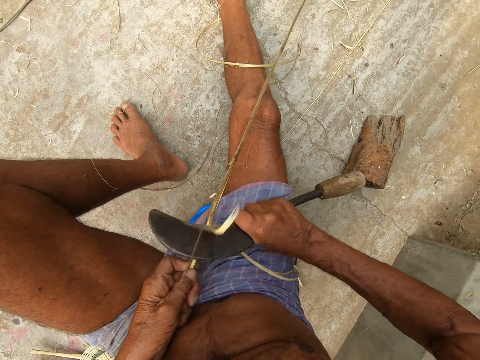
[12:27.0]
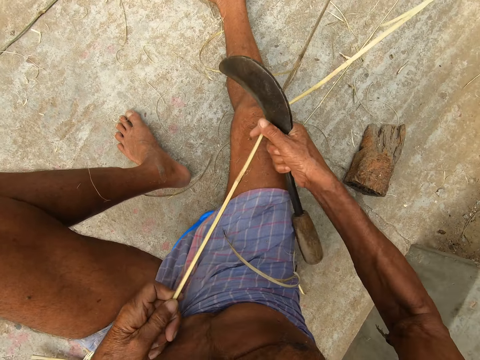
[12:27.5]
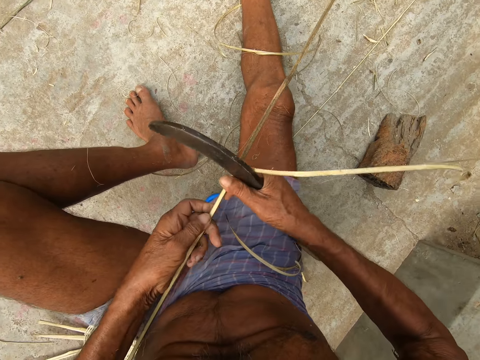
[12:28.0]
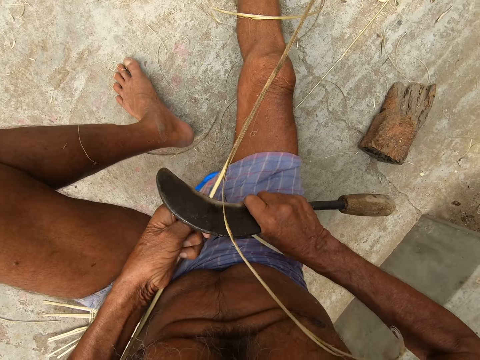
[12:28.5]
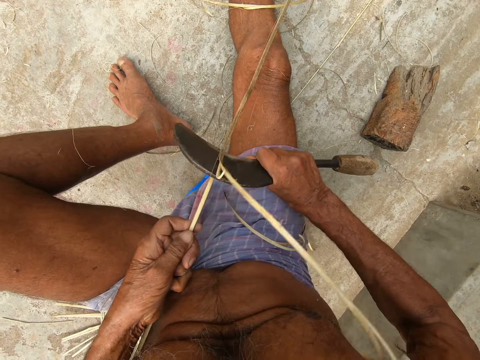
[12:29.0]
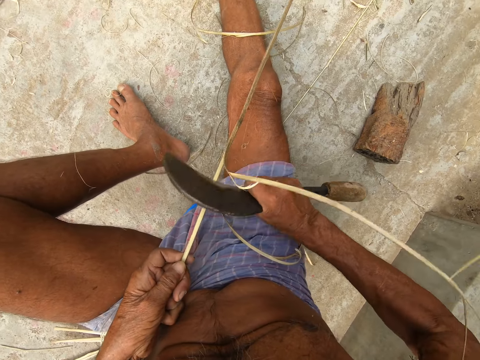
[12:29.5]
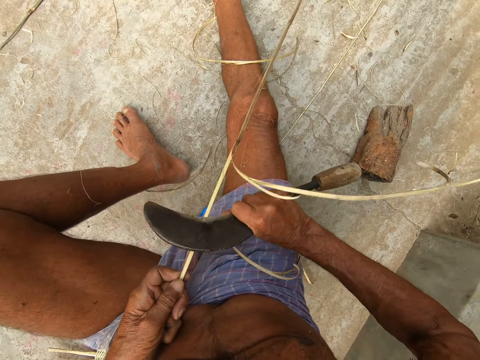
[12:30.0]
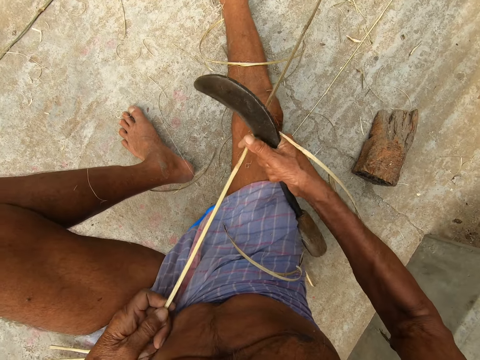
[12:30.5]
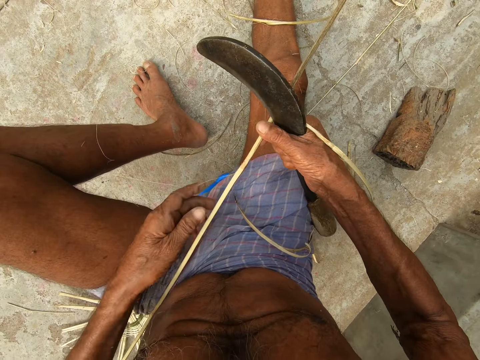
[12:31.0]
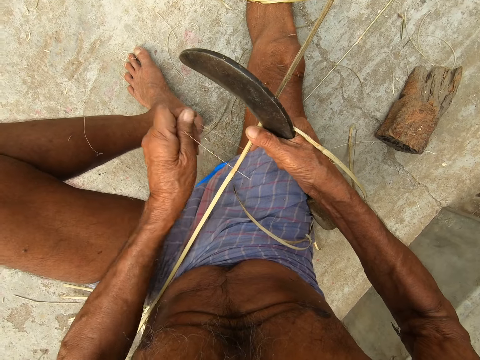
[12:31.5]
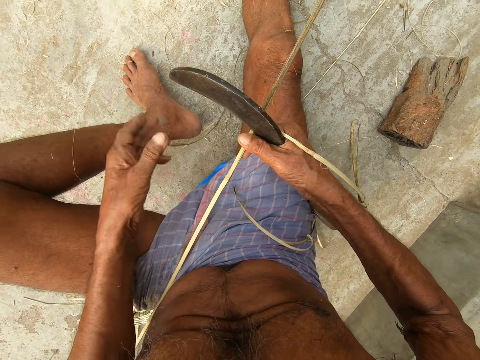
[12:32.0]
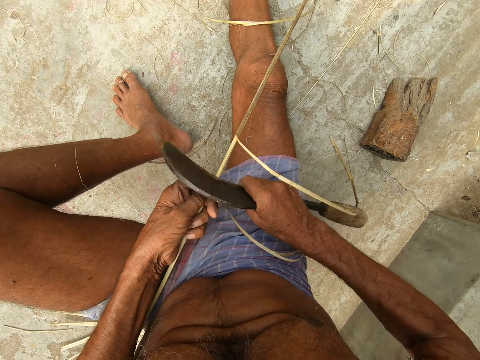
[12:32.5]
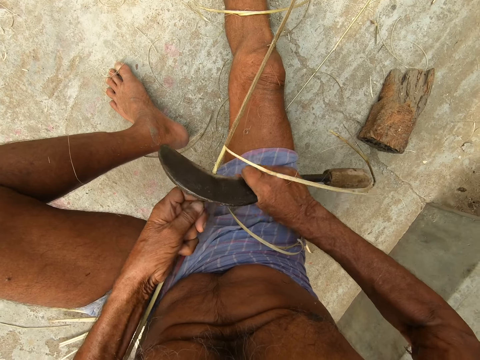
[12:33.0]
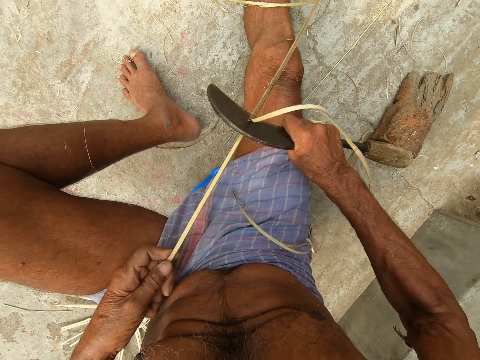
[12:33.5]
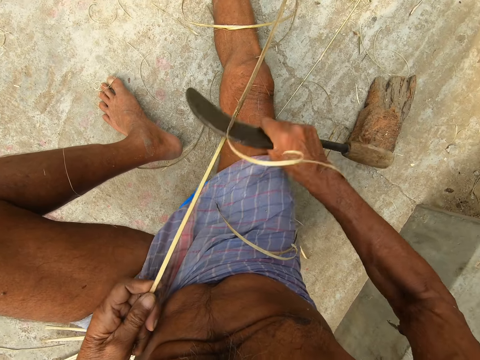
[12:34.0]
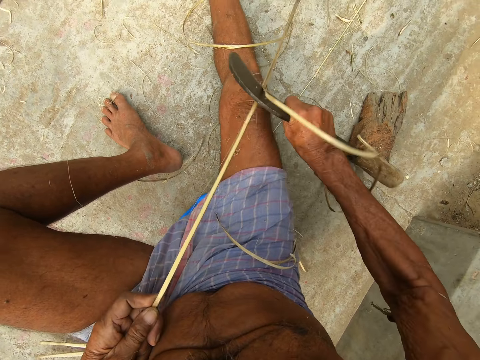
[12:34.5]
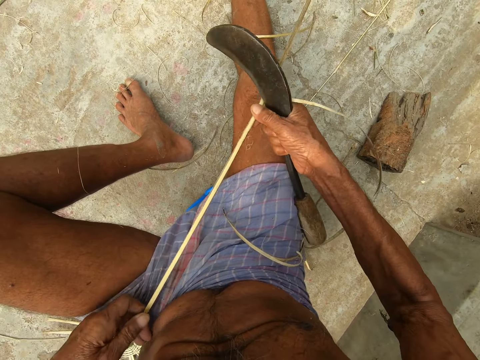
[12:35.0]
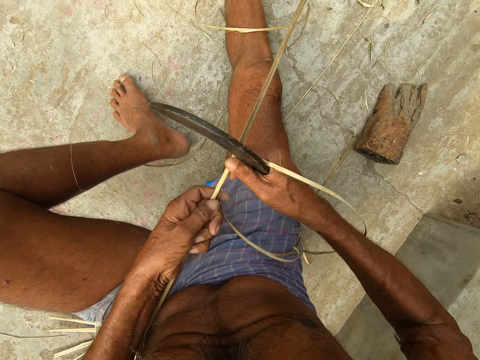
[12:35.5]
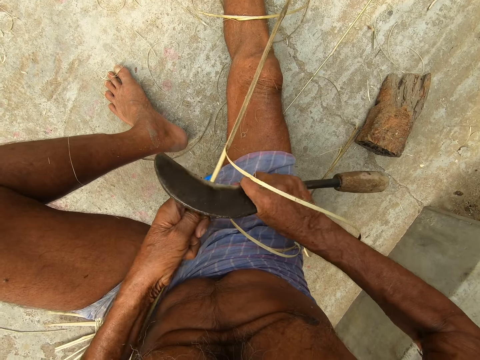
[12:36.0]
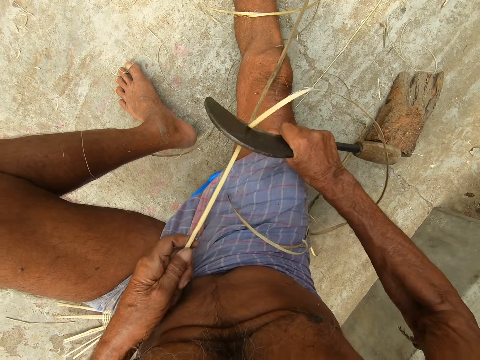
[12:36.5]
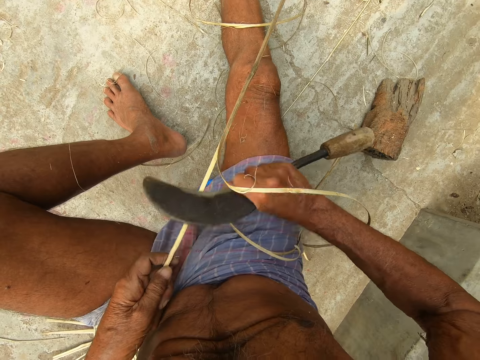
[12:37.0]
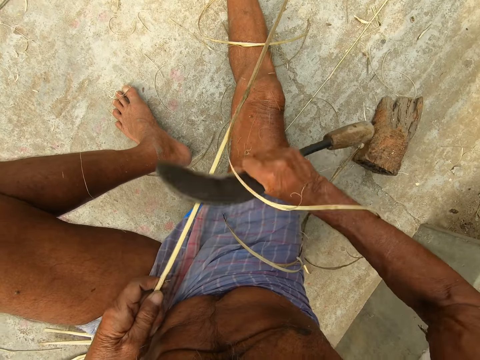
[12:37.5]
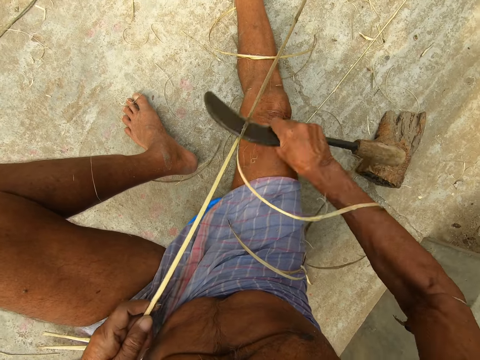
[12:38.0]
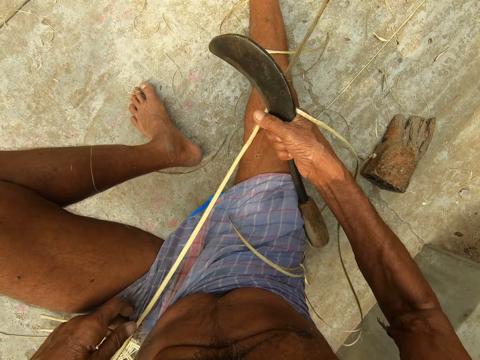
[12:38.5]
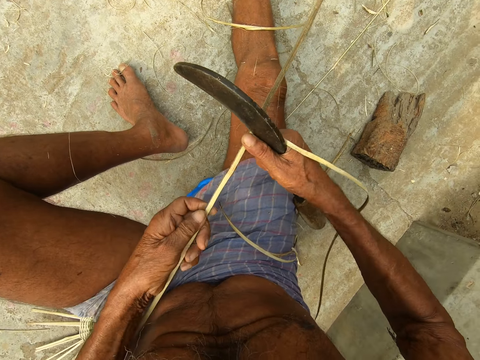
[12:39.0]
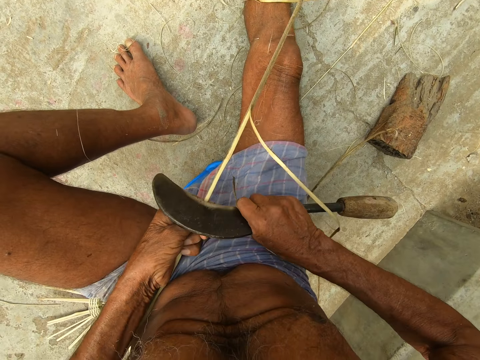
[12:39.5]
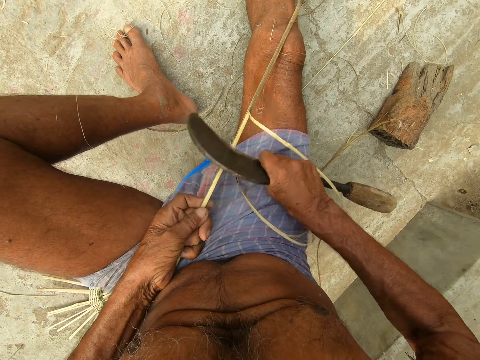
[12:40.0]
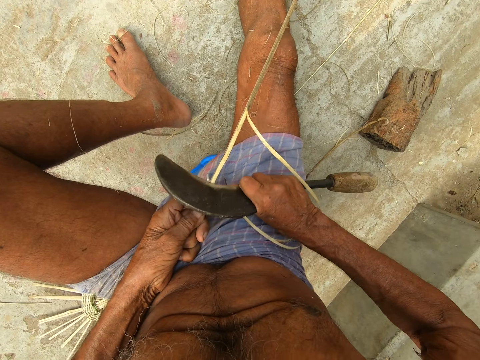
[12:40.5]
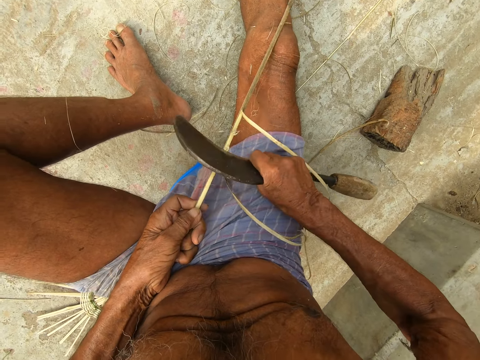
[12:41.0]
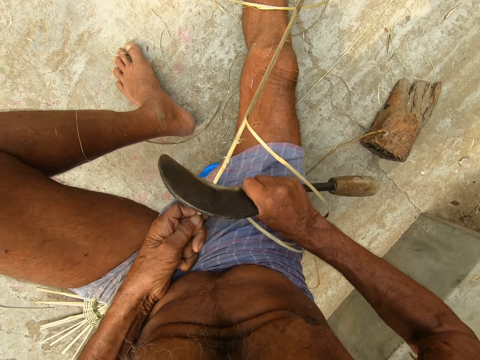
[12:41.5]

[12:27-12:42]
The camera wearer peels the fiber or wicker using the sickle. He removes a wicker from the wicker in his right hand with his left hand. He drops the wicker in his left hand on the floor. He holds the wicker in his right hand with his left hand. He scrapes the wicker in his left hand with the sickle in his right hand. He holds the fiber. He peels the fiber using the sickle. He holds the fiber. He peels the fiber using the sickle.

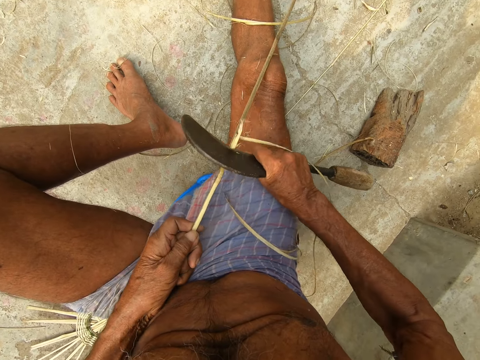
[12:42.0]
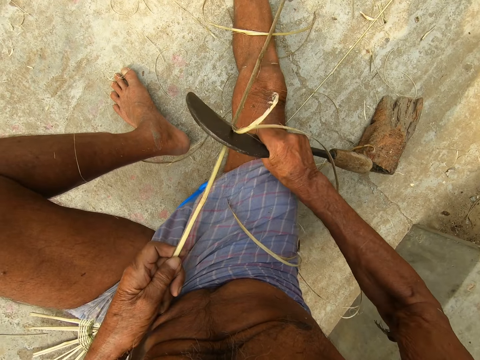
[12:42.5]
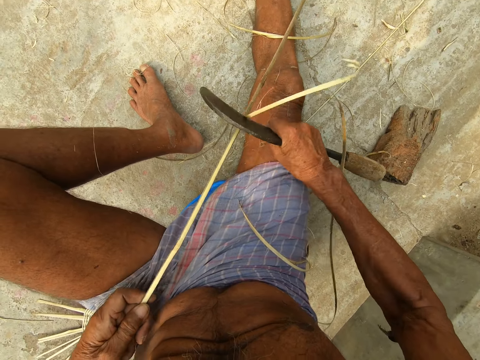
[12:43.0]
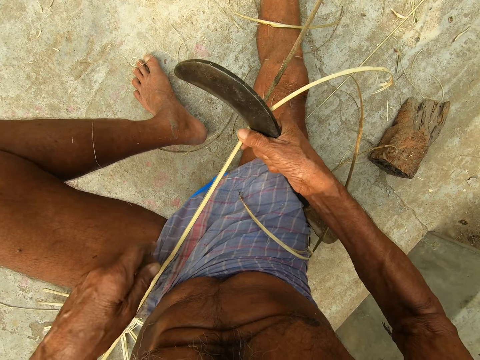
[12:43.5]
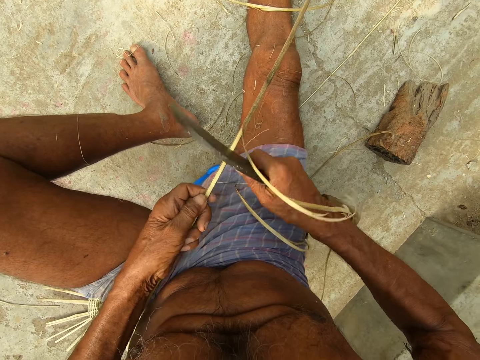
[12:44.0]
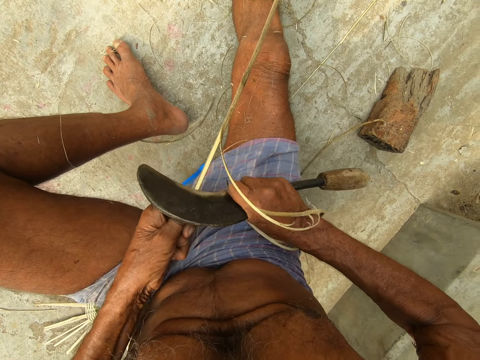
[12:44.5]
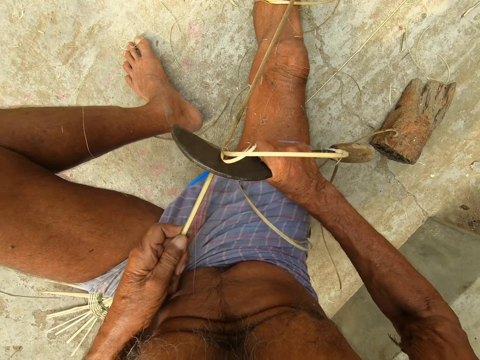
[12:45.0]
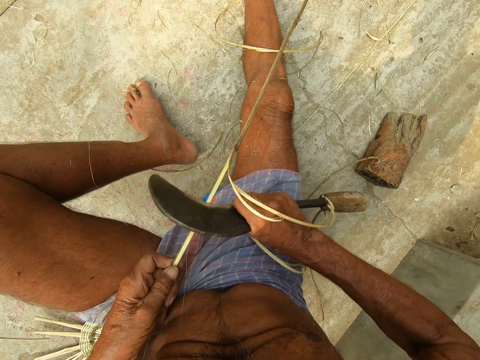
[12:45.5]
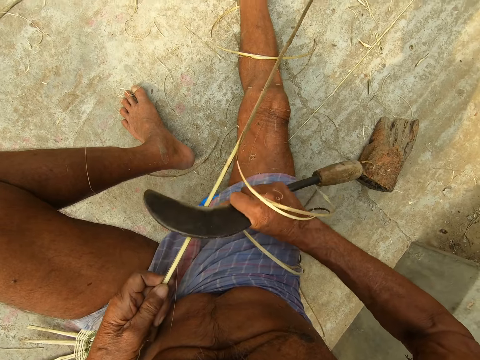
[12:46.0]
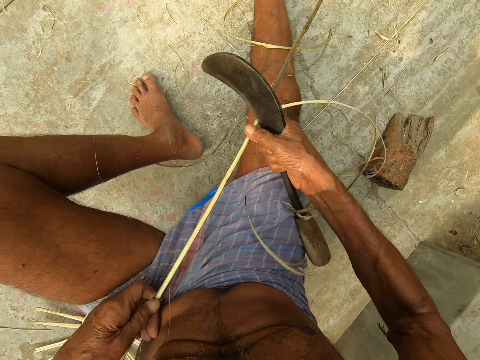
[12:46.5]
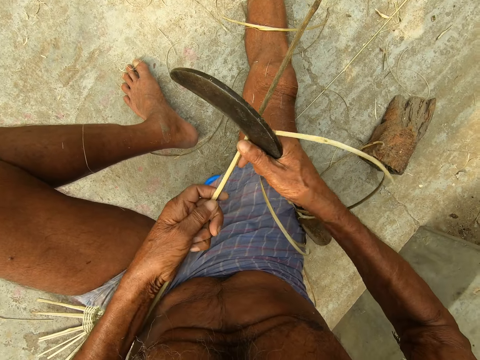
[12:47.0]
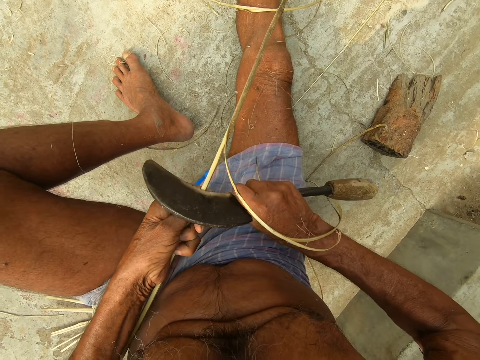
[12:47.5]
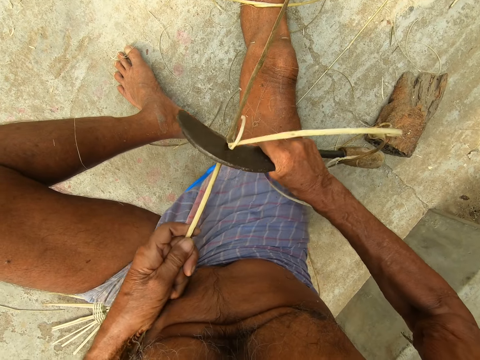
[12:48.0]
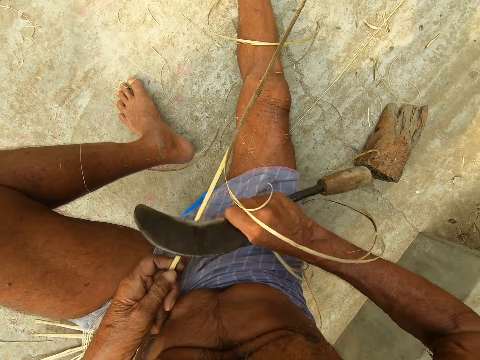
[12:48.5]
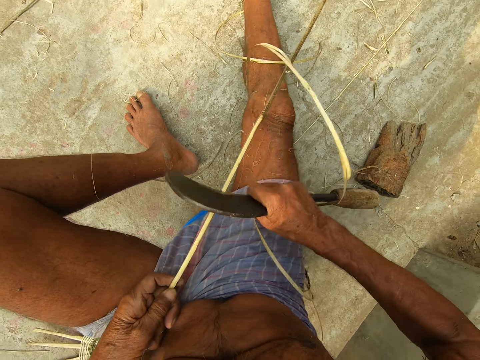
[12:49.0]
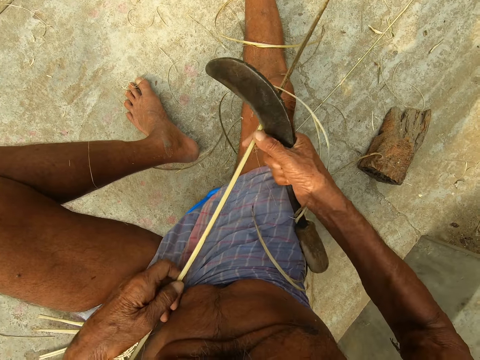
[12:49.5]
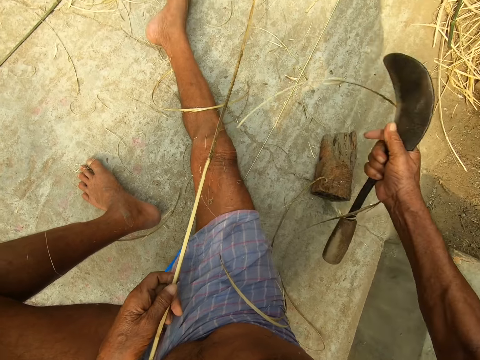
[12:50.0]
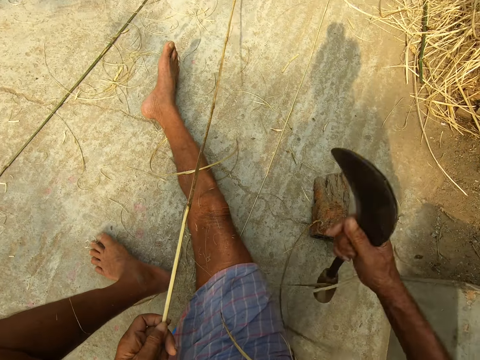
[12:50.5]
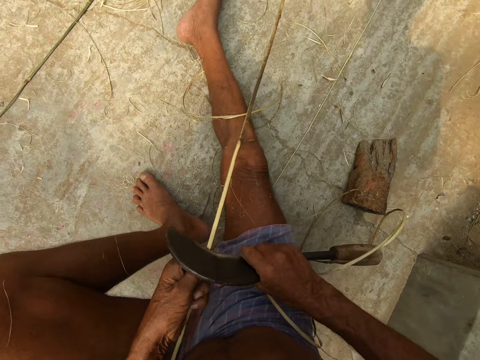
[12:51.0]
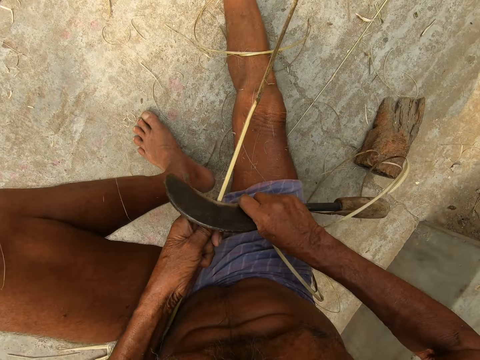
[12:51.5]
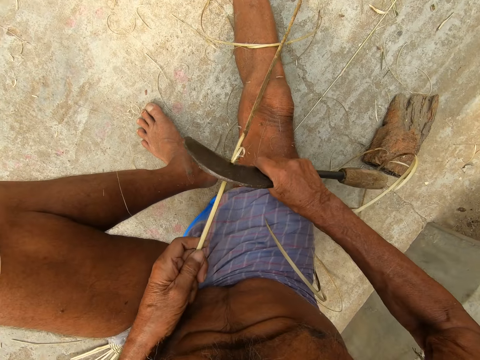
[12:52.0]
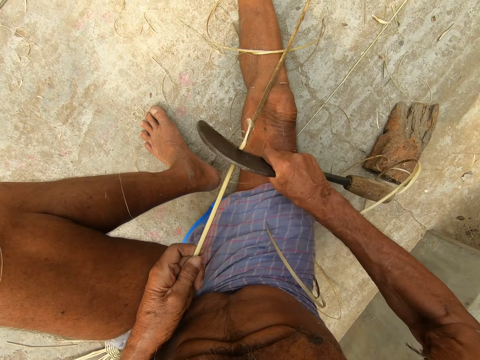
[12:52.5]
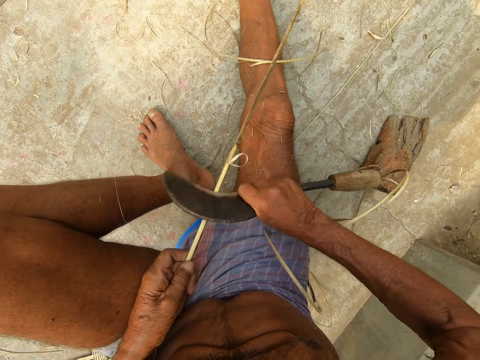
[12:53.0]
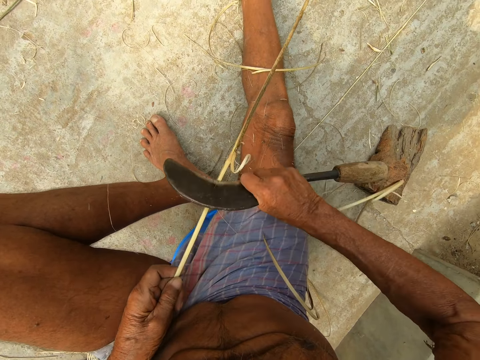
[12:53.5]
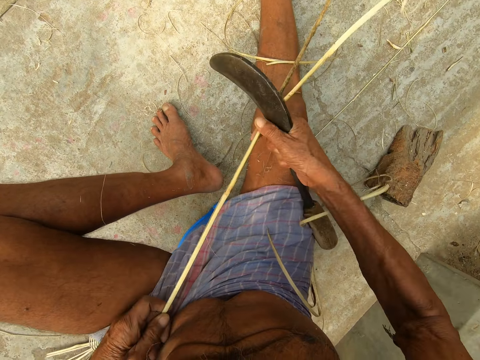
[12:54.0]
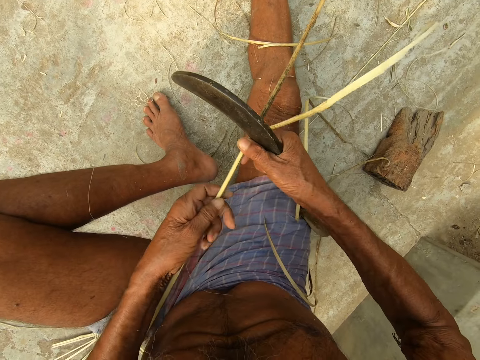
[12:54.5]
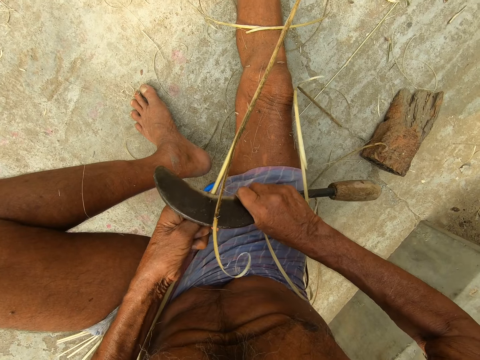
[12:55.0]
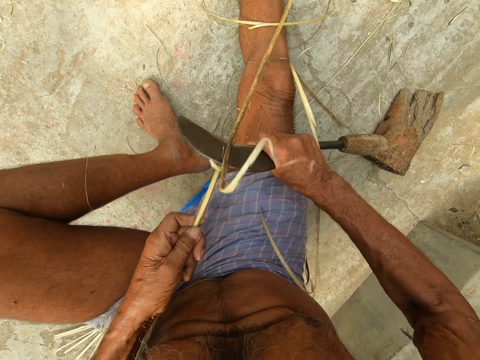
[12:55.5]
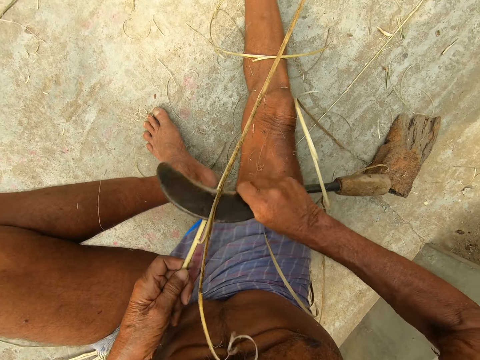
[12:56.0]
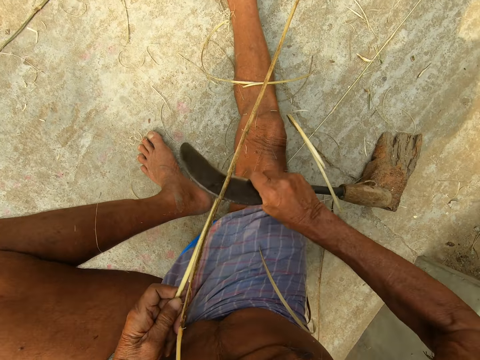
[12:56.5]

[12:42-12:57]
The camera wearer holds the fiber. They peel the fiber using the sickle. They drop the fiber. They peel the fiber using the sickle. They hold the fiber. They peel the fiber using the sickle.
